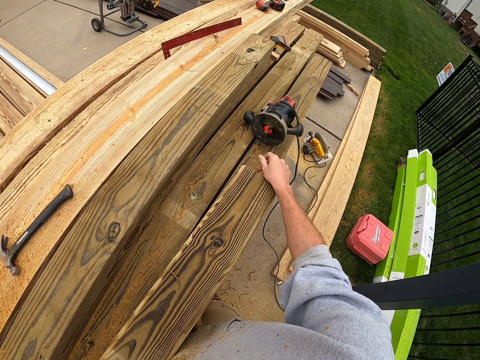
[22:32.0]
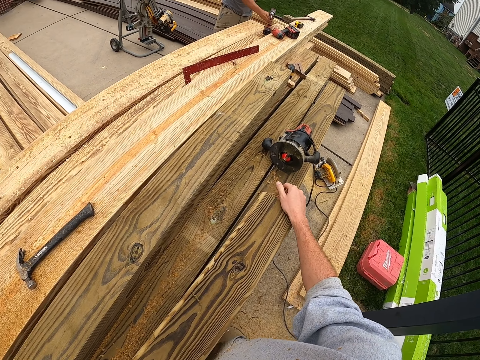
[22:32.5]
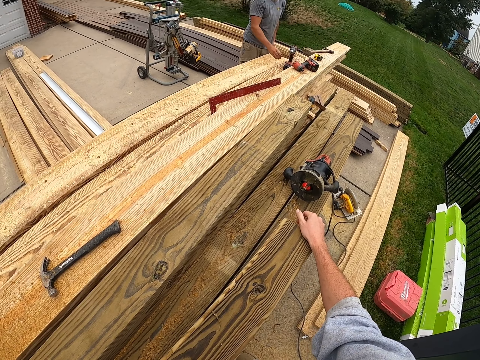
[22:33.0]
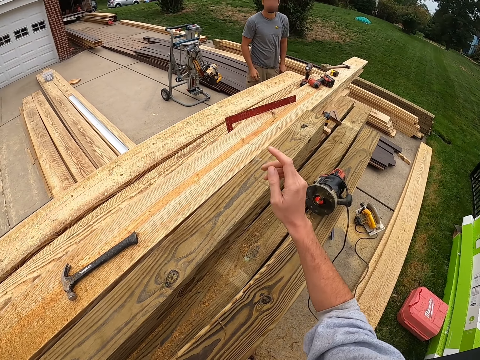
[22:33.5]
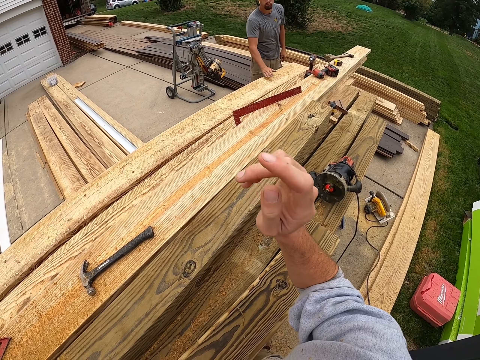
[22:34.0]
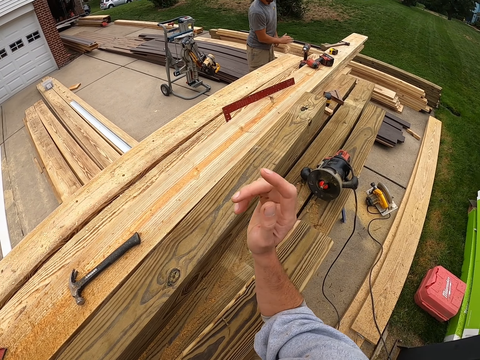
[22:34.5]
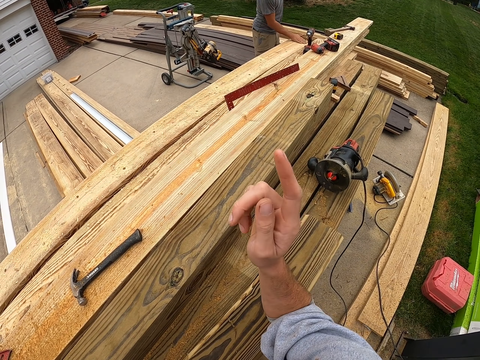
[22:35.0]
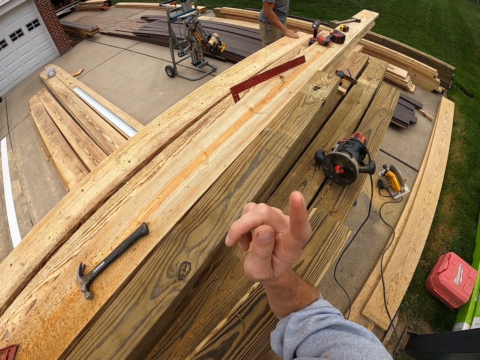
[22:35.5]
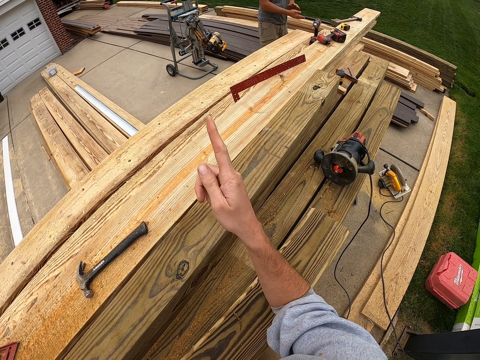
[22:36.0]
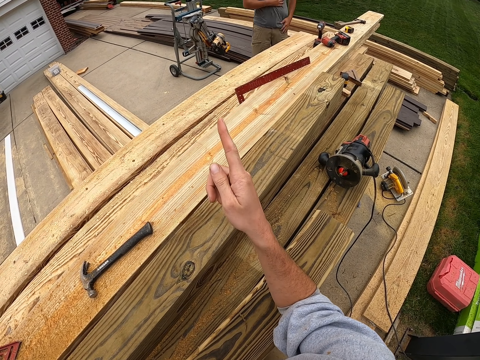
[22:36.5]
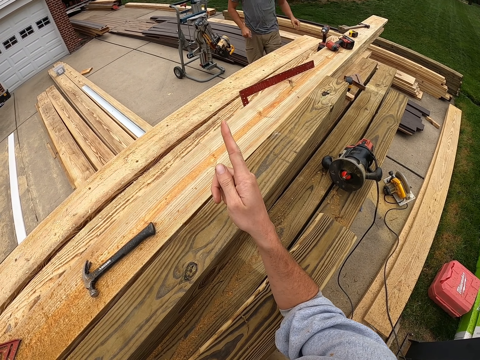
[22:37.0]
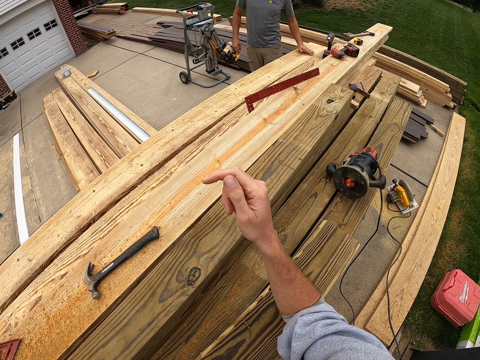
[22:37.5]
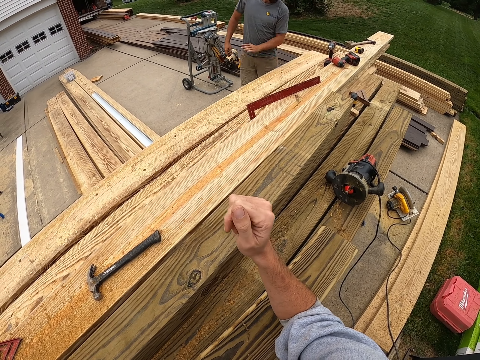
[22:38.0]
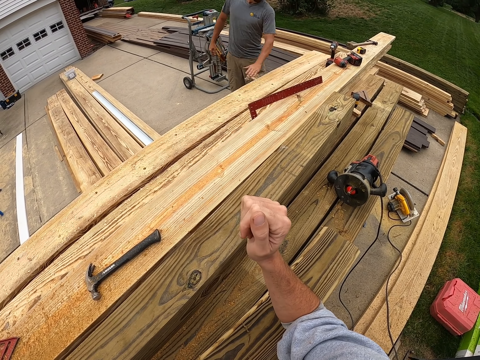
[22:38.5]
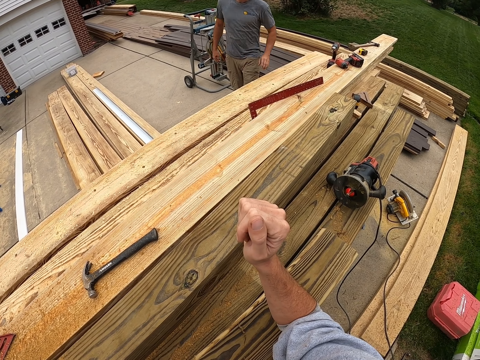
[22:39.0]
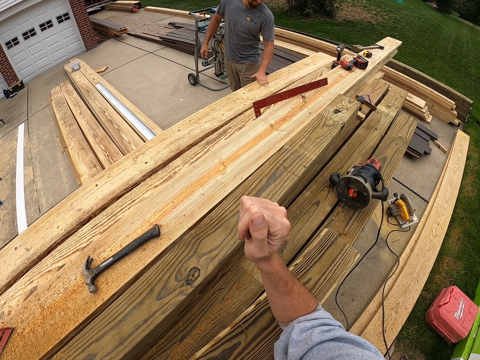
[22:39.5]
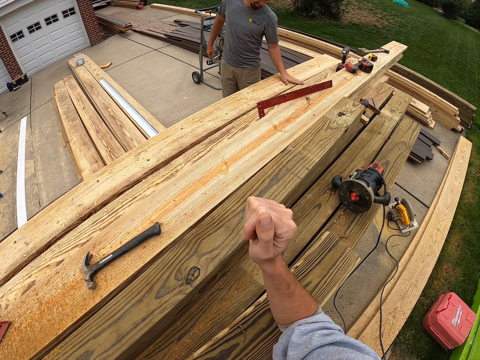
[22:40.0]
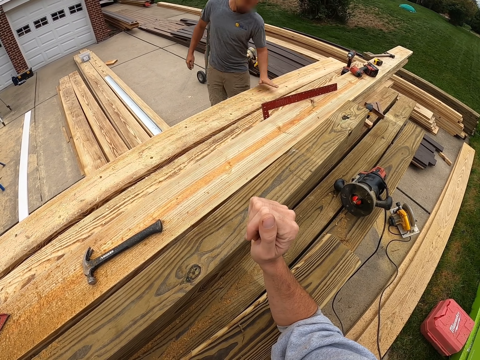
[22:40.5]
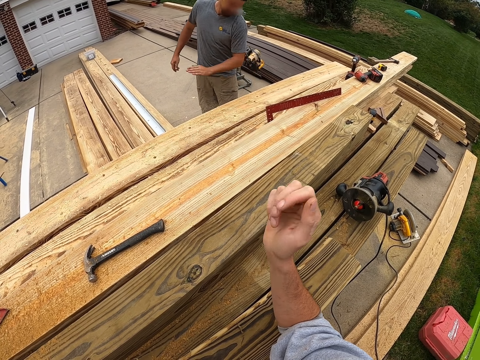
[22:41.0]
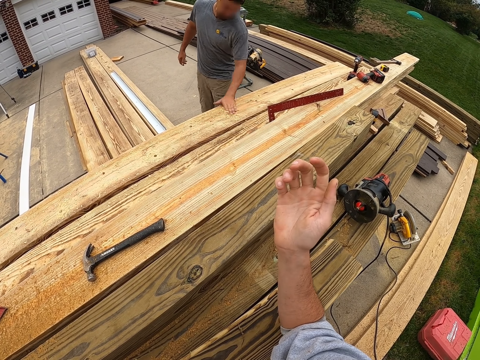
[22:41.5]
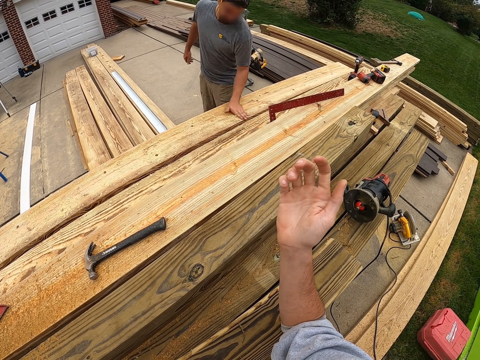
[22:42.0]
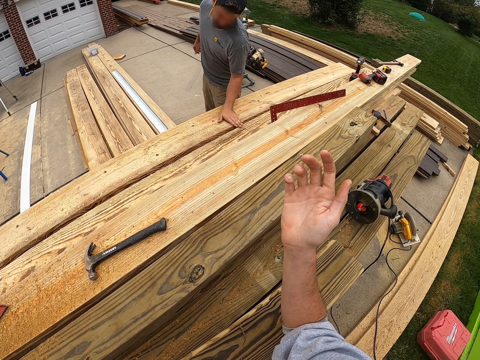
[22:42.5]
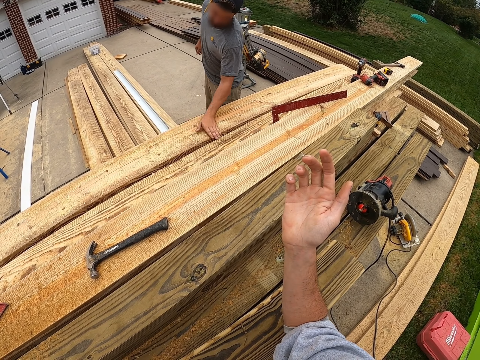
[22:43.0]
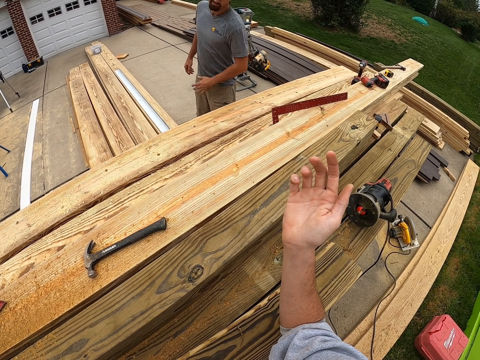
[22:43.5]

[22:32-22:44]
The camera wearer points at something.

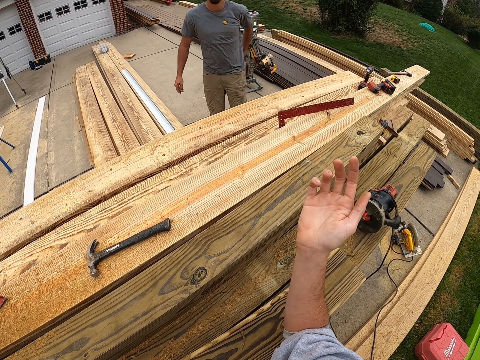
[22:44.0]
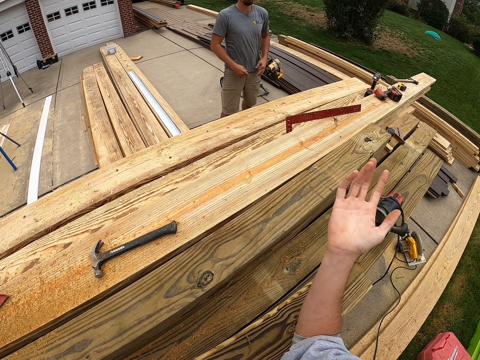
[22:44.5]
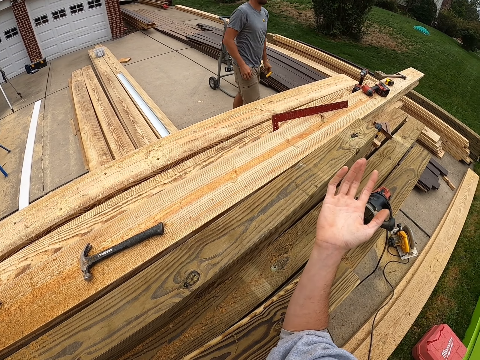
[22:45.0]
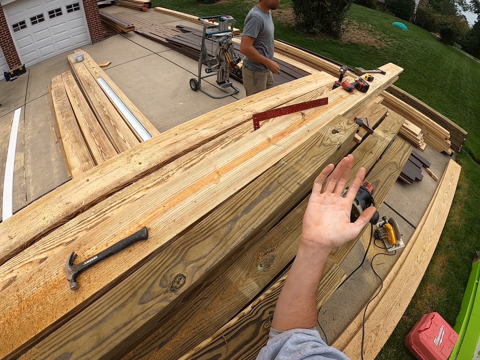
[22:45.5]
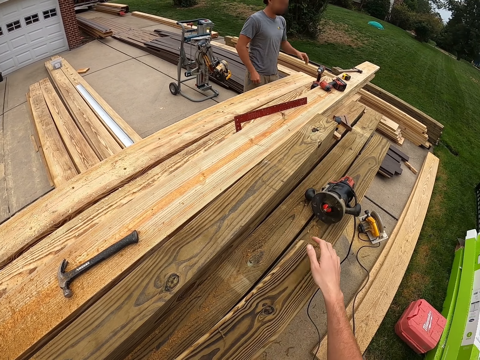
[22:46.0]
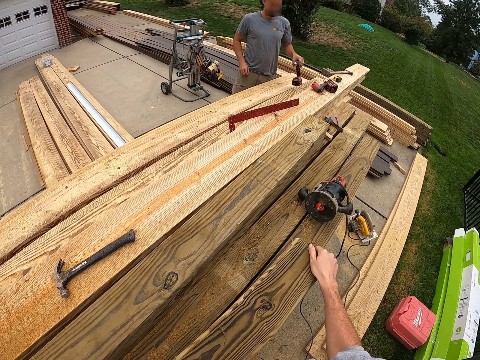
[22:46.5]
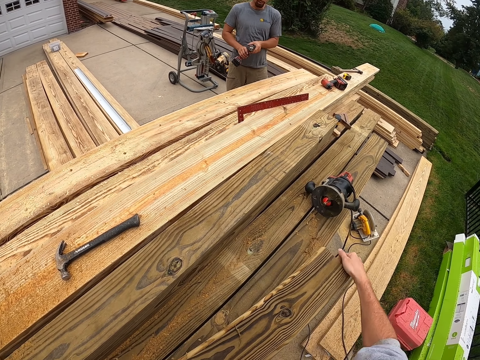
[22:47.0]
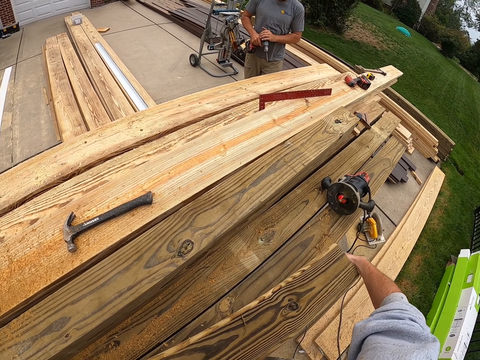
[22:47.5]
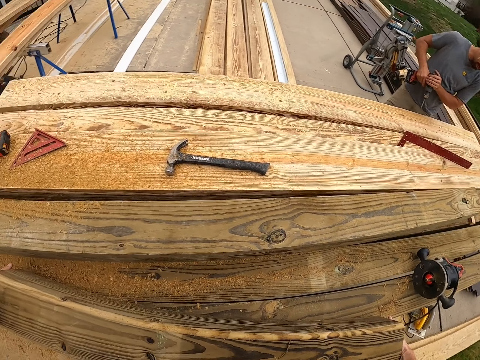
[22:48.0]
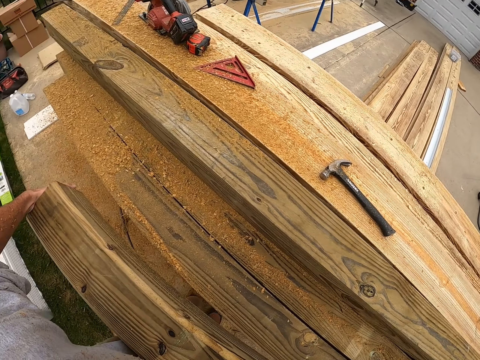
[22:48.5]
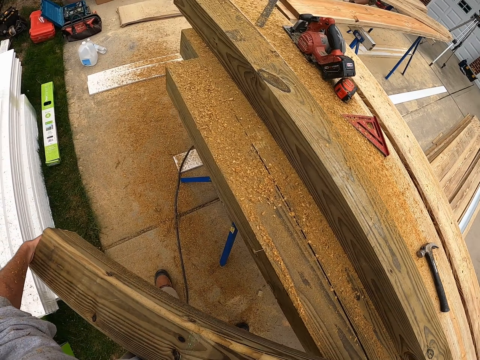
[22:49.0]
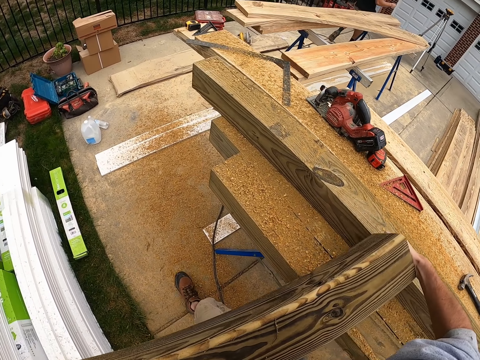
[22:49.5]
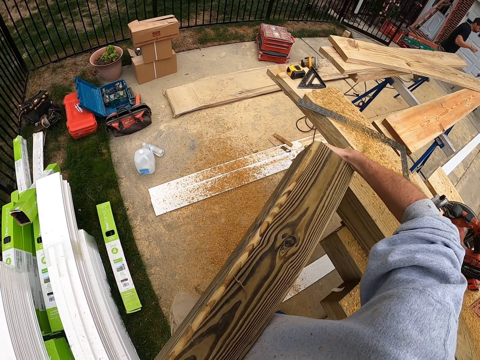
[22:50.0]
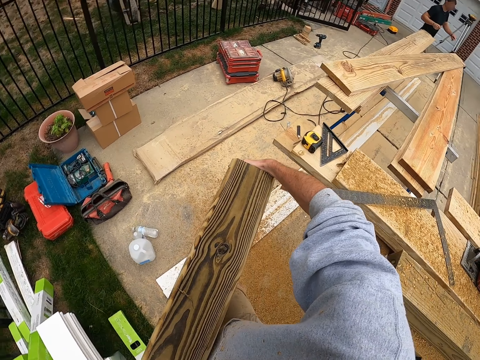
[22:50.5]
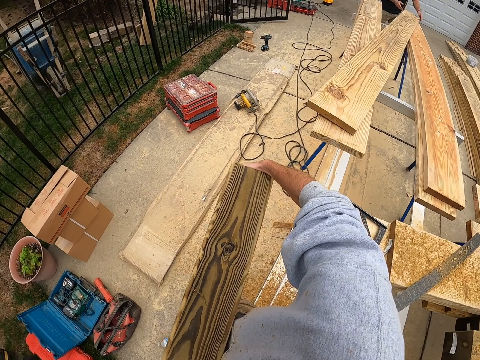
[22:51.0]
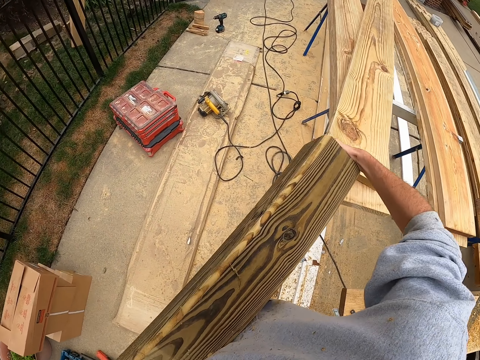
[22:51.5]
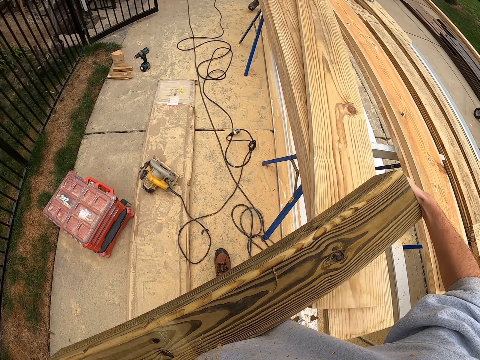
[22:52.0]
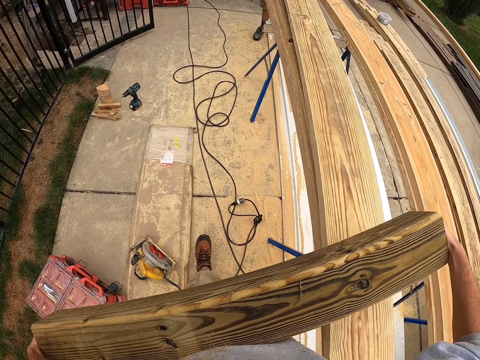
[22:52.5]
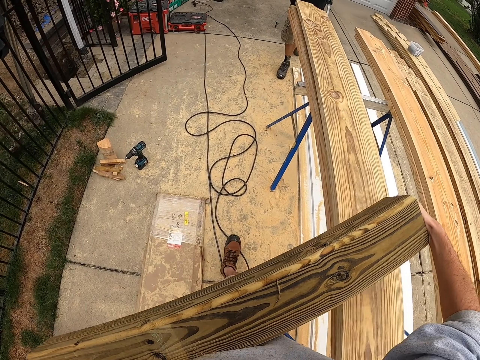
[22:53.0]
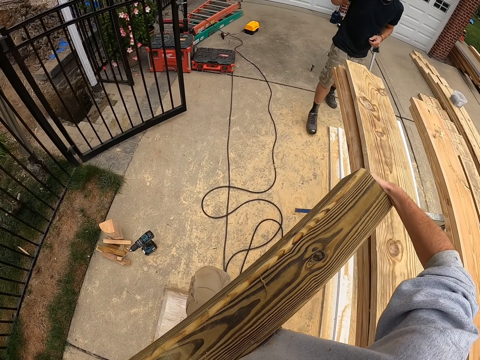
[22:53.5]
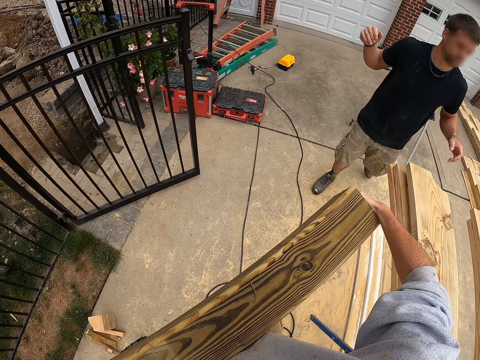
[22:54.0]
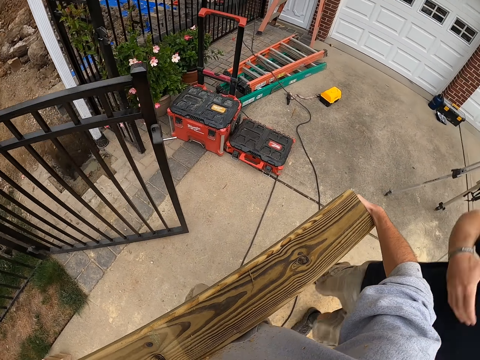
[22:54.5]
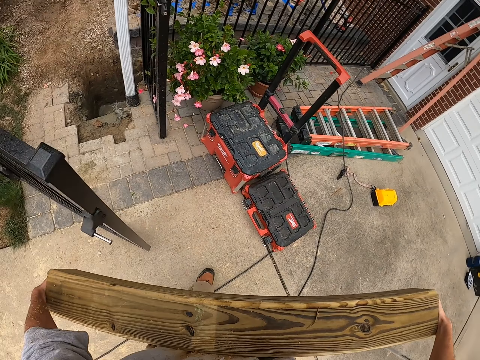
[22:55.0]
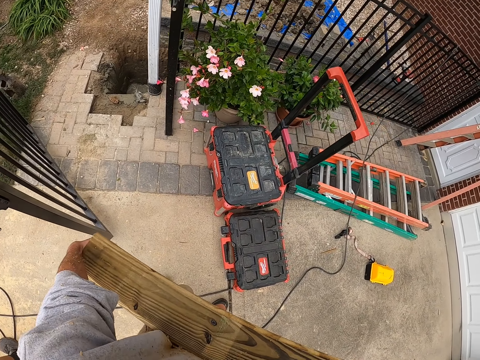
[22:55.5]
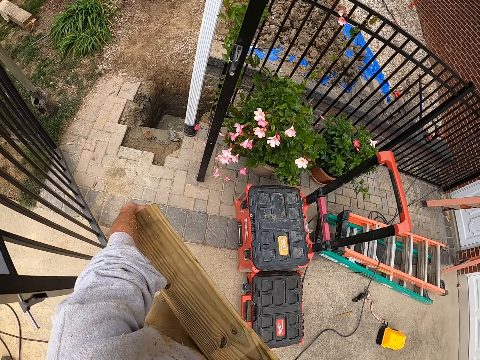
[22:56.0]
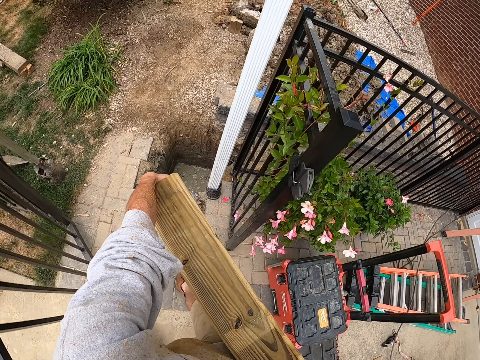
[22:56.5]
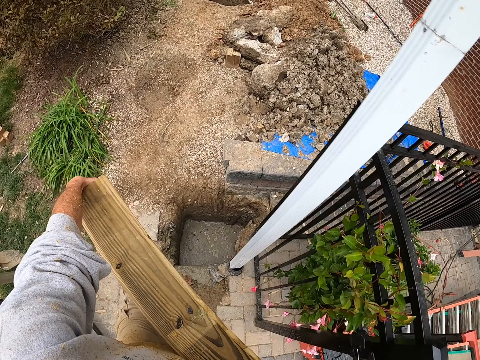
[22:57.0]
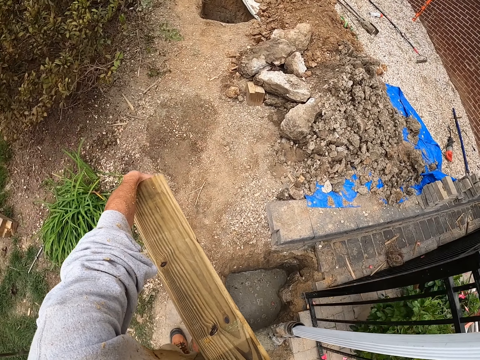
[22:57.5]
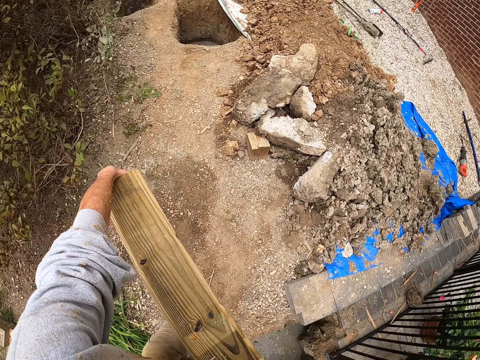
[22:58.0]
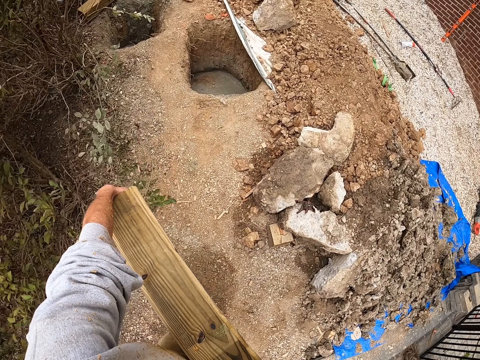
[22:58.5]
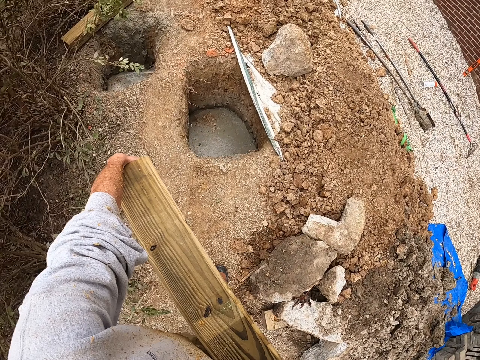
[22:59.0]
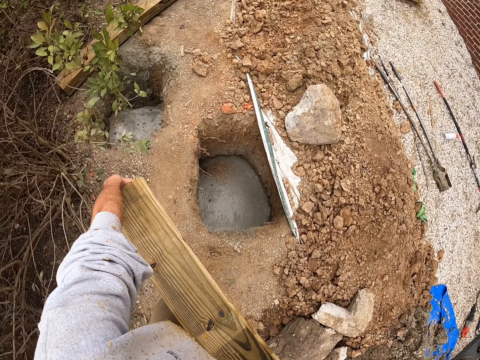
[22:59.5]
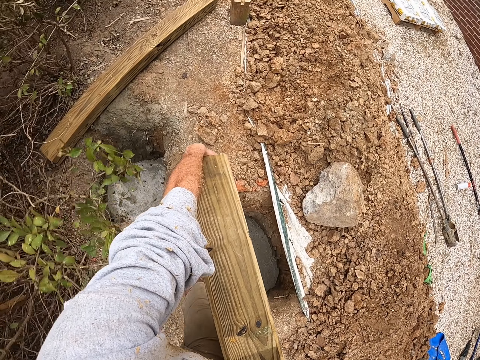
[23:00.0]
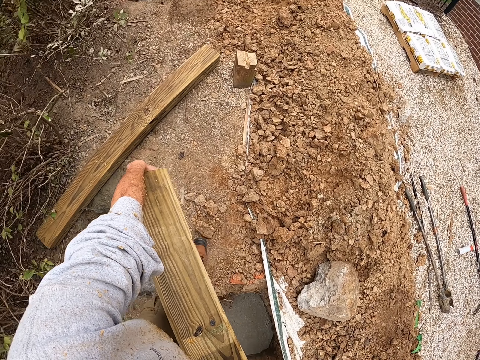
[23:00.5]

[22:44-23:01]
The camera wearer interacts with a man. They carry the piece of lumber.
